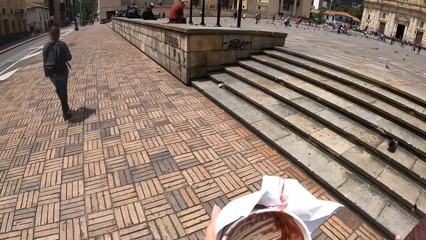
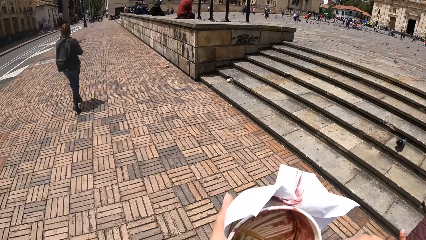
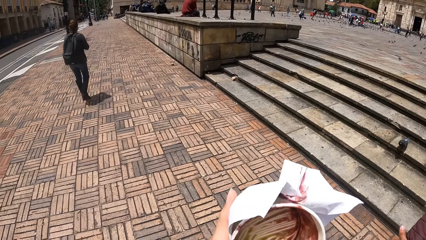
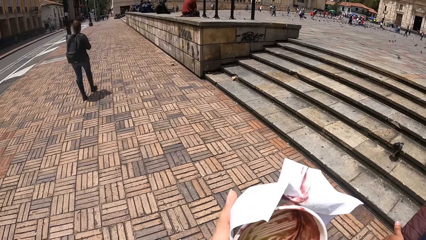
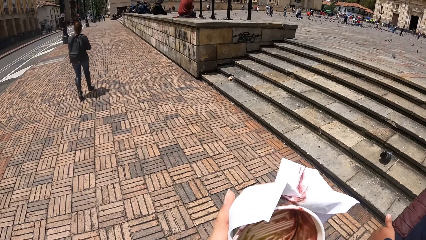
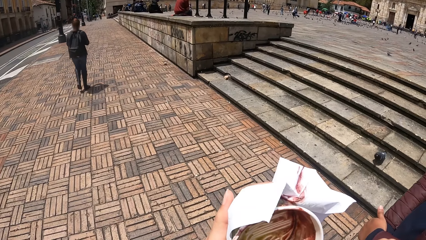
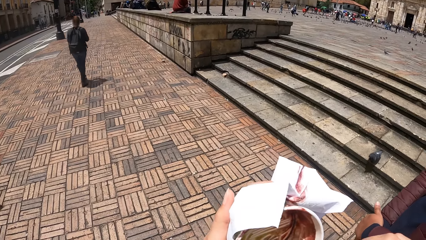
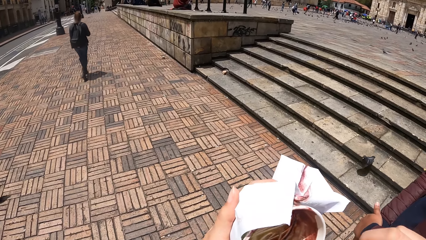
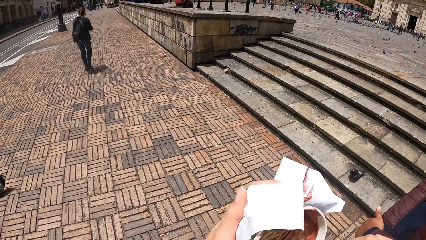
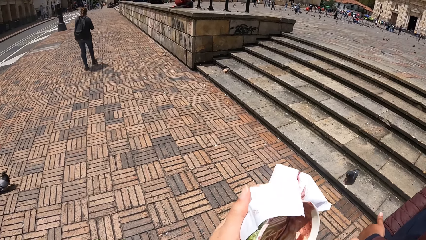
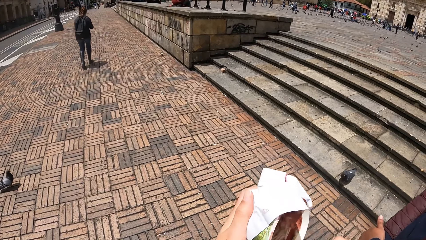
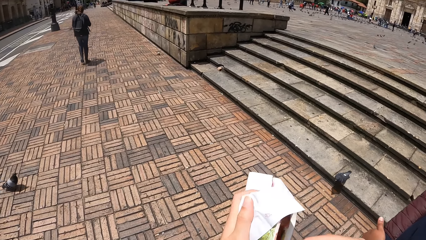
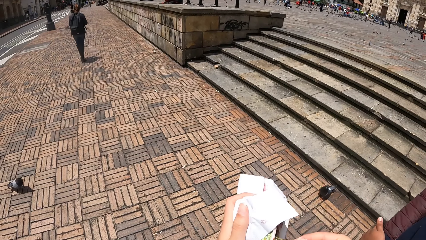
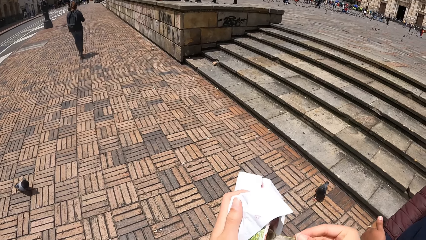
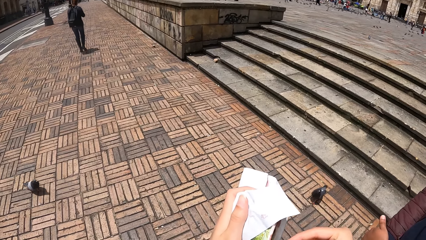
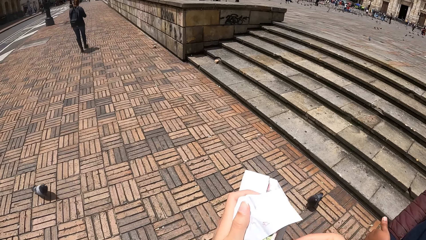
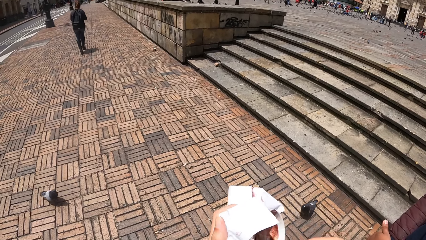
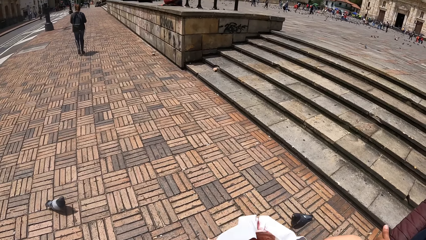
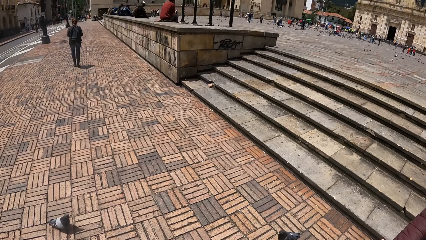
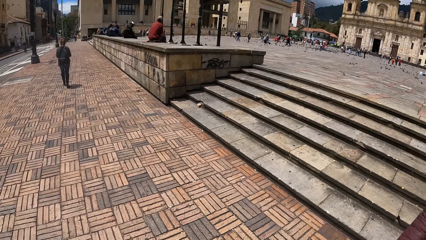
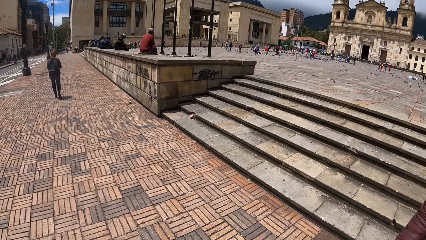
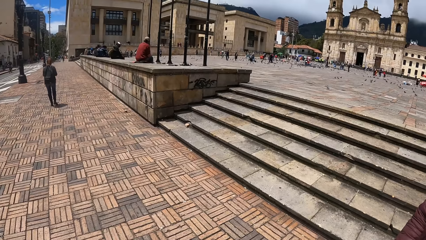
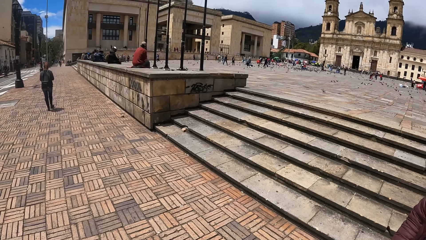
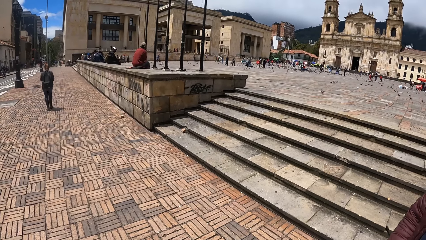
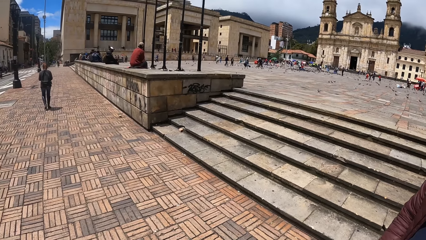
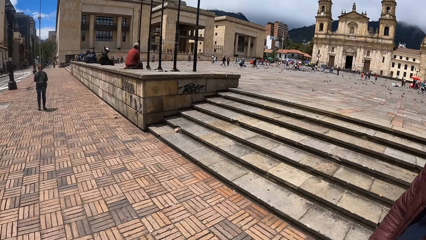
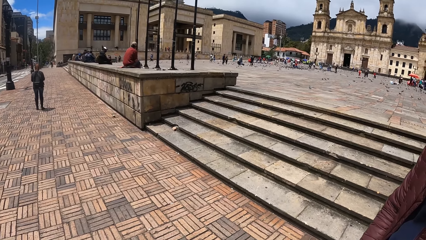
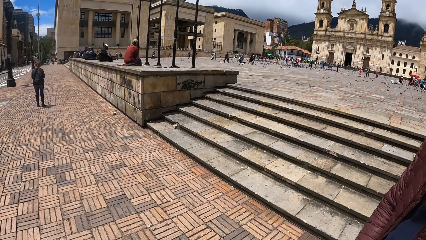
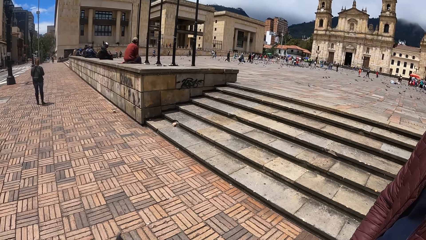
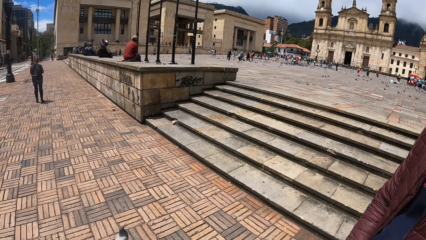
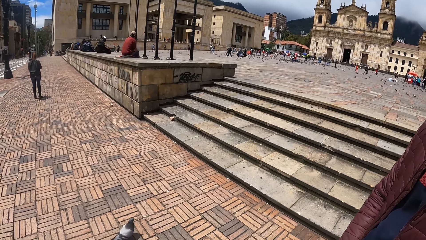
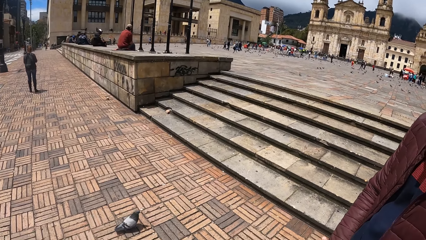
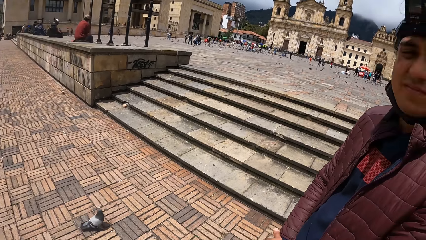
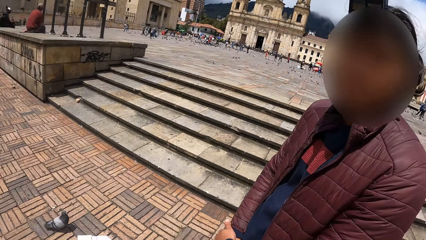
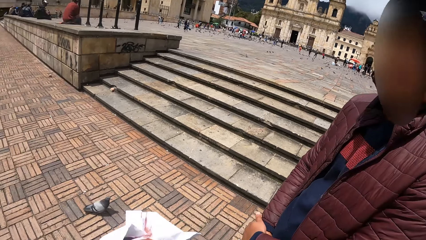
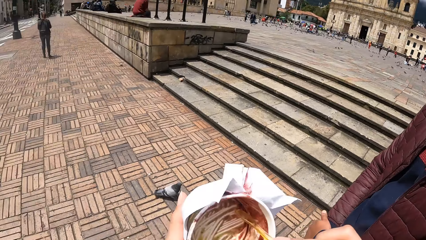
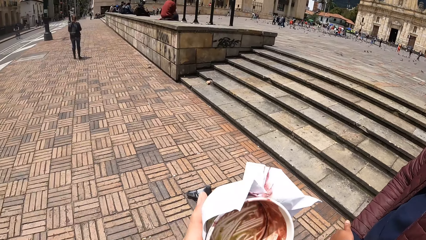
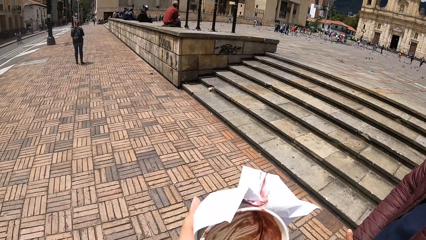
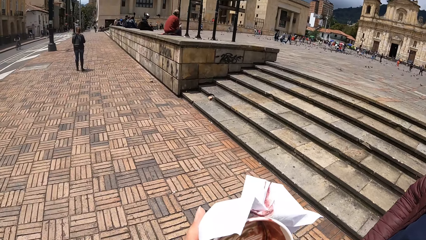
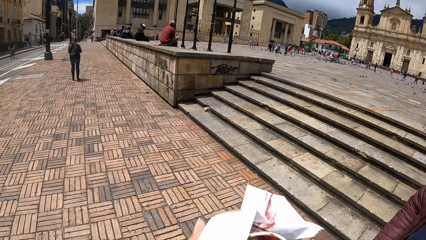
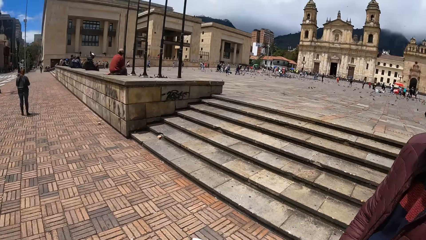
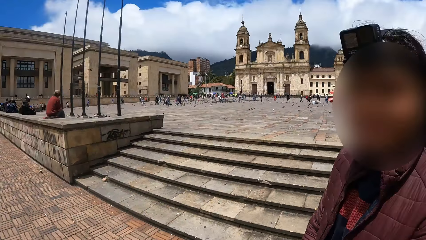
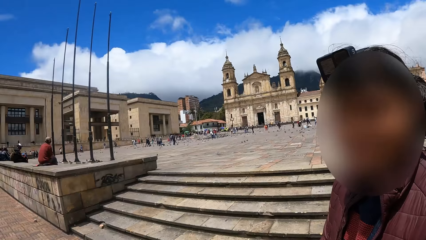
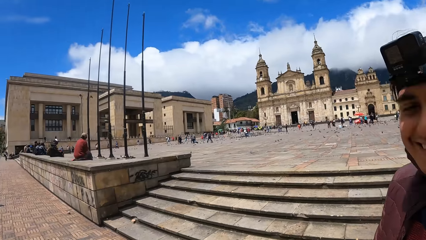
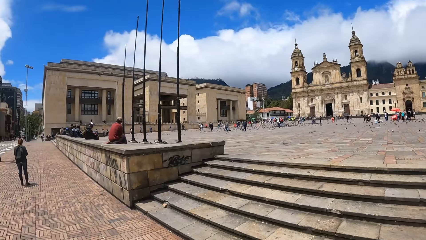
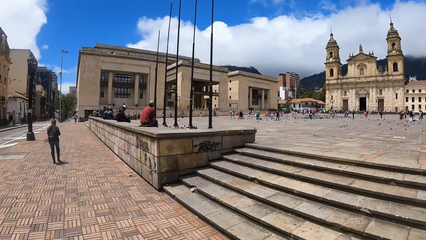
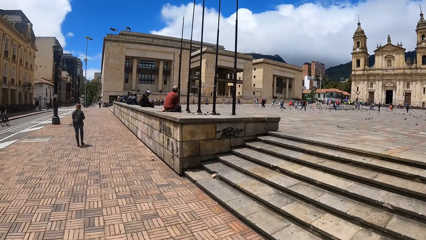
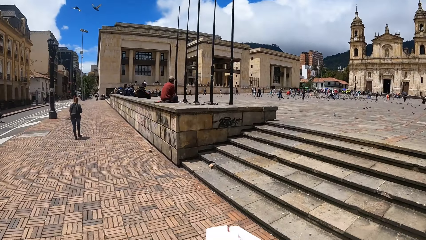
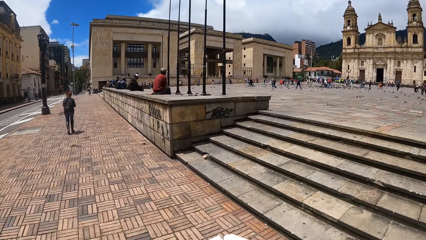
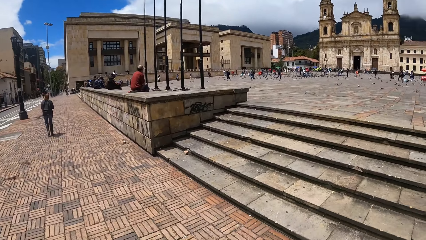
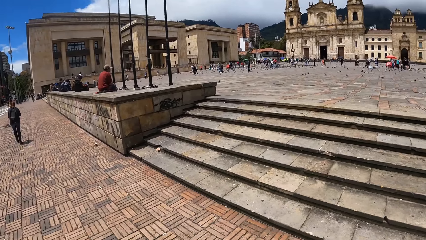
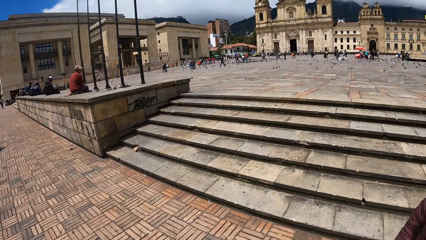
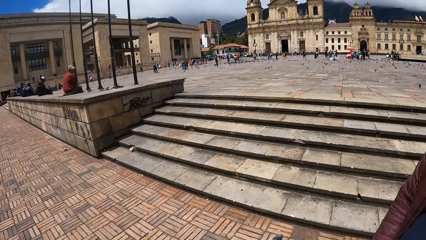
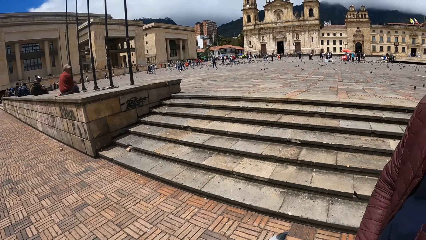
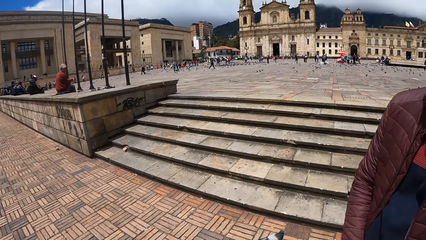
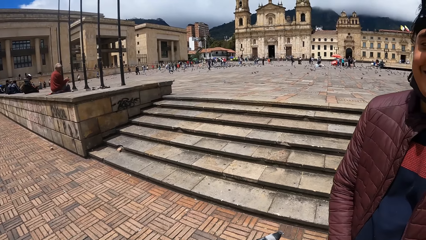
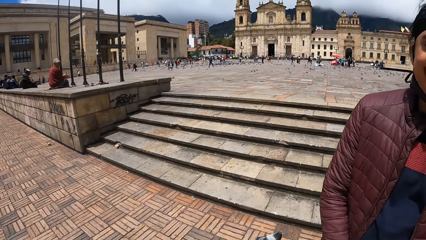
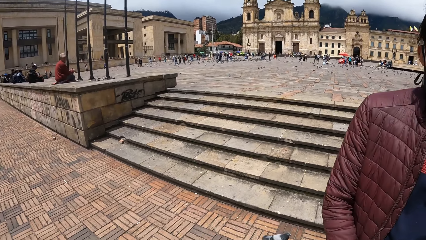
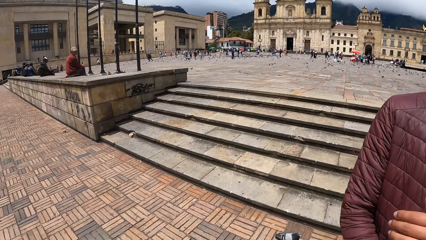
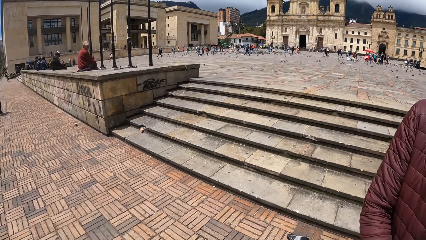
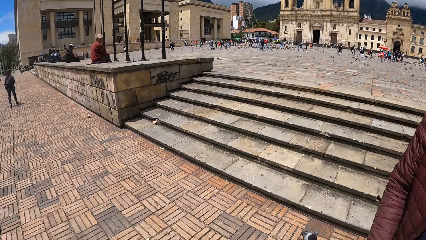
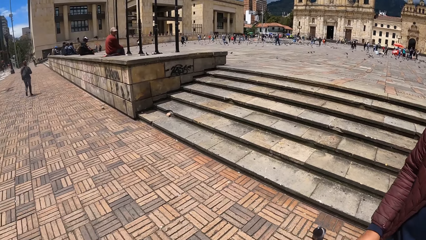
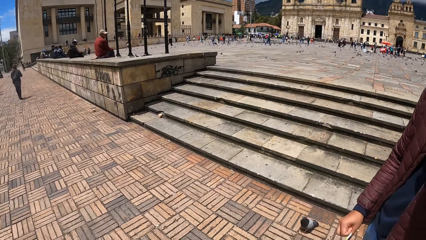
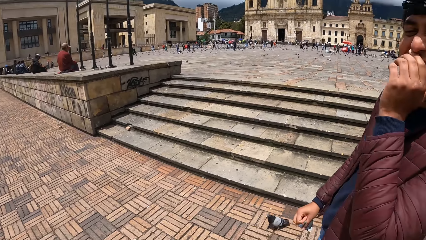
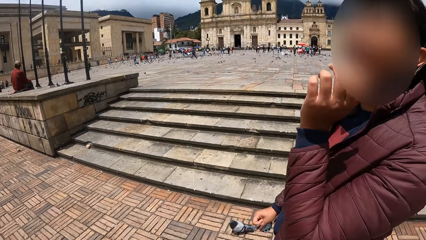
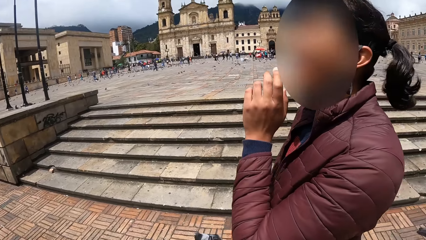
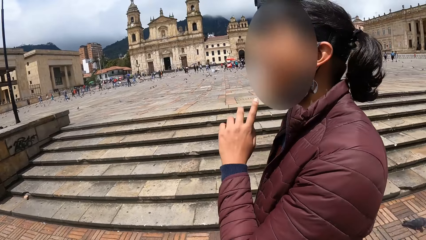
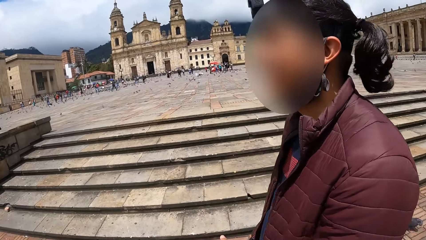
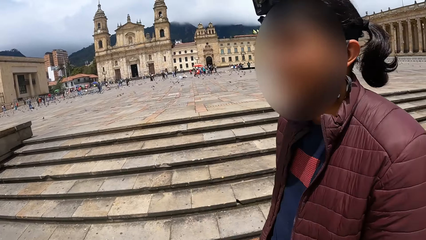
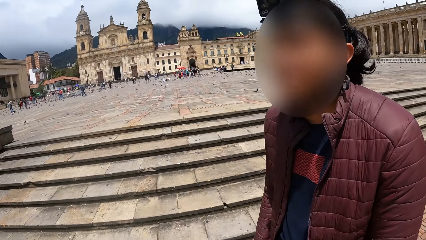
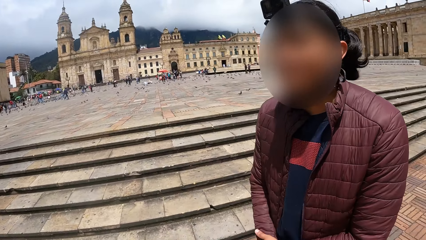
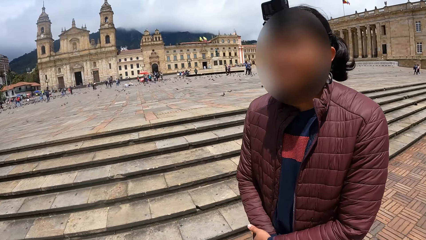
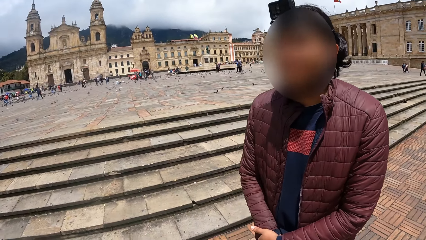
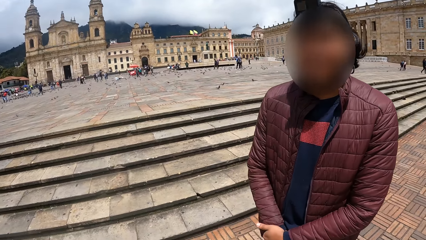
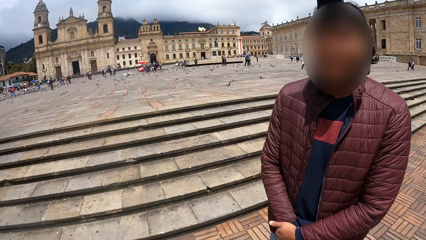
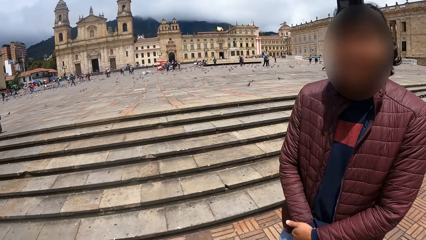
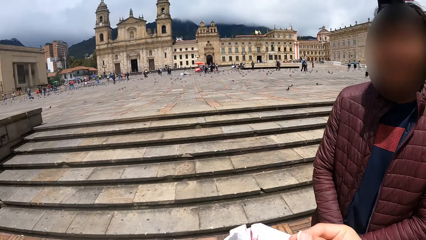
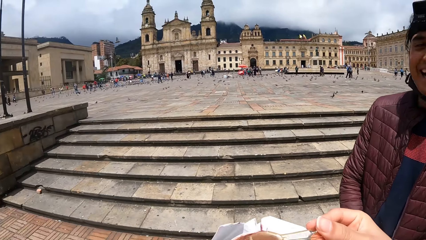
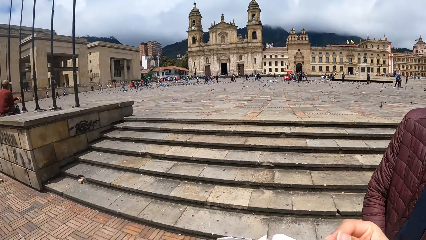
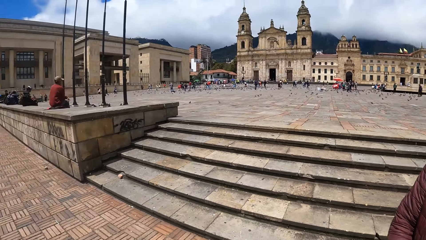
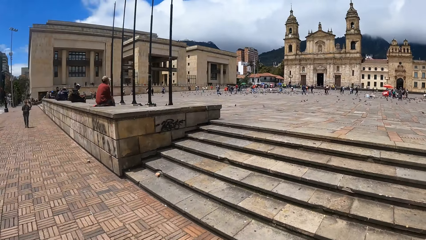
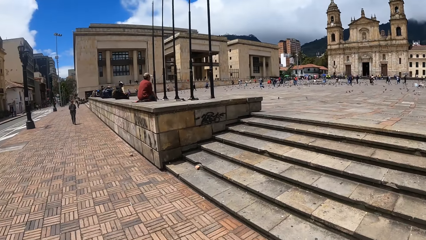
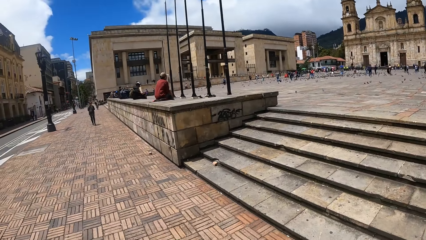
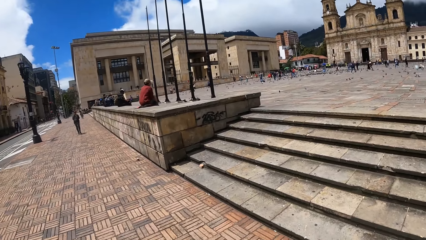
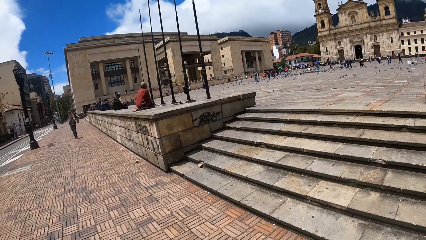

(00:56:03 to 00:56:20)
The camera wearer looks around. A person interacts with the camera wearer.
